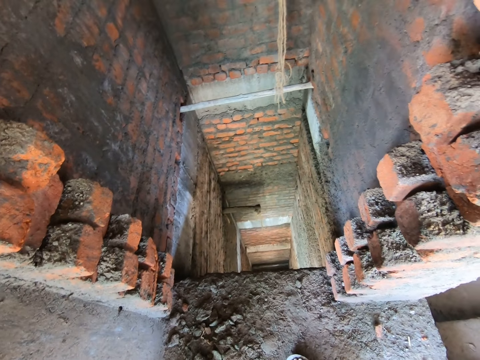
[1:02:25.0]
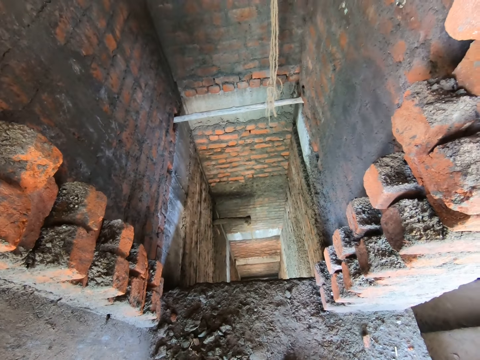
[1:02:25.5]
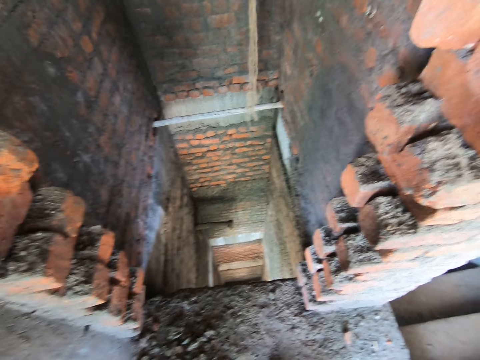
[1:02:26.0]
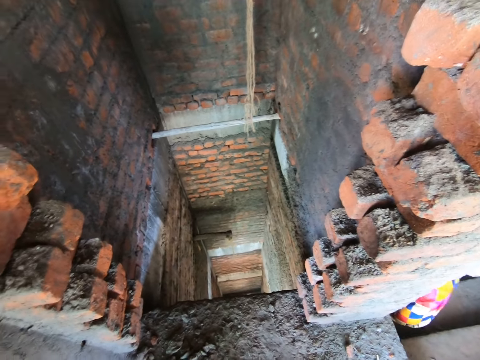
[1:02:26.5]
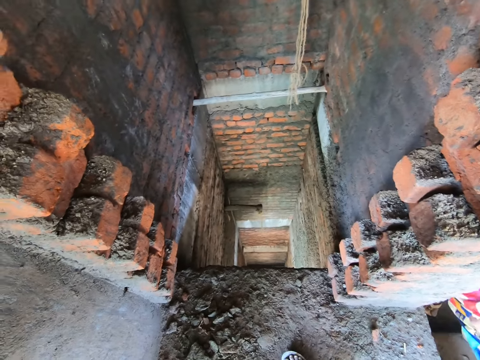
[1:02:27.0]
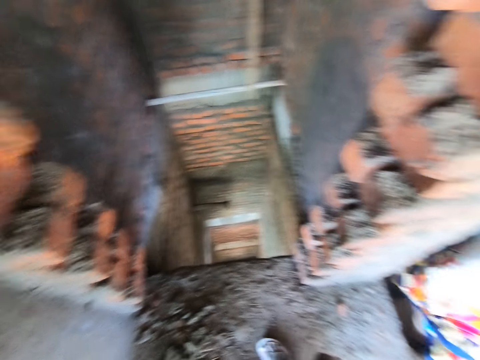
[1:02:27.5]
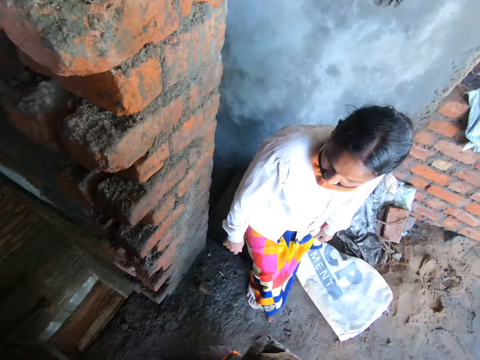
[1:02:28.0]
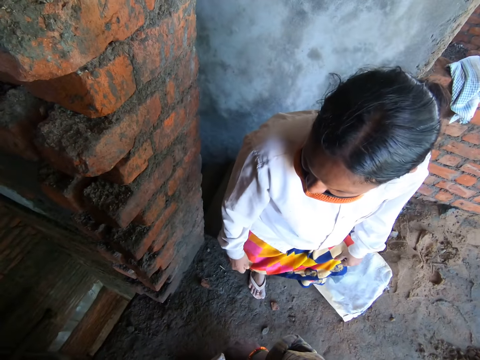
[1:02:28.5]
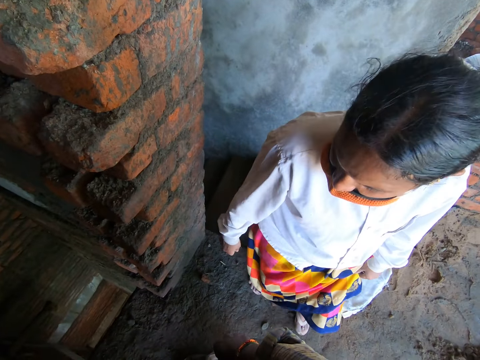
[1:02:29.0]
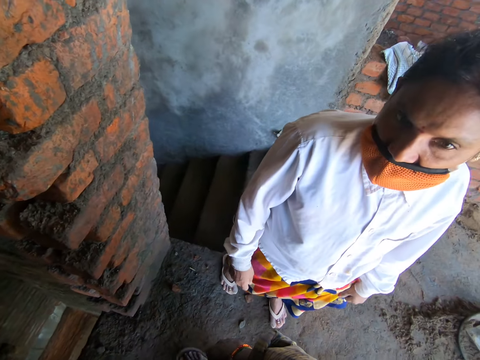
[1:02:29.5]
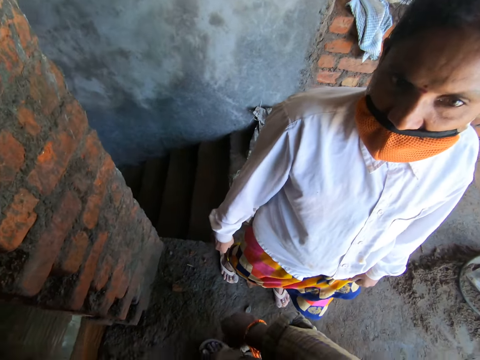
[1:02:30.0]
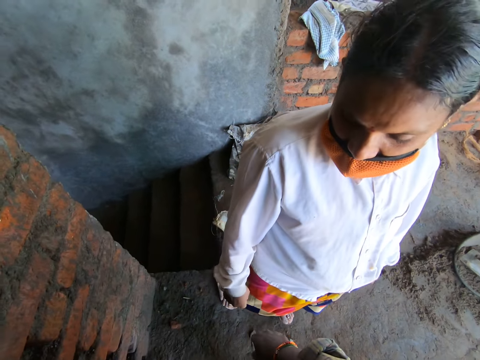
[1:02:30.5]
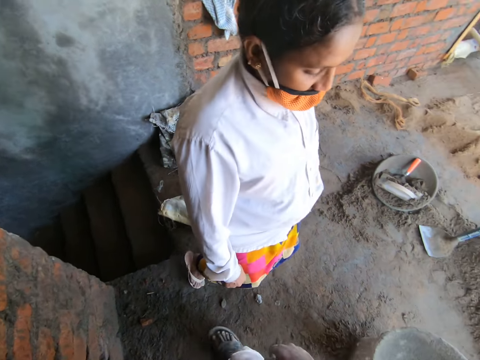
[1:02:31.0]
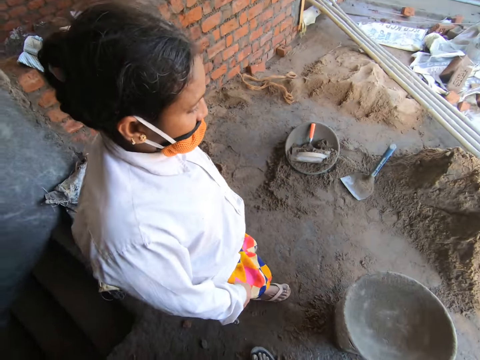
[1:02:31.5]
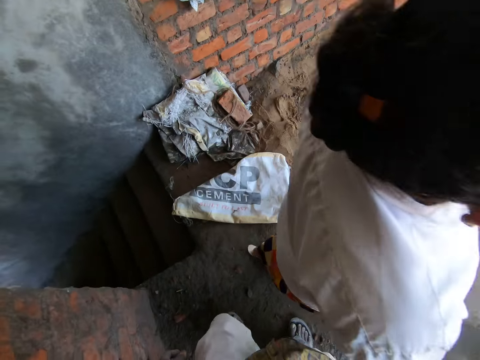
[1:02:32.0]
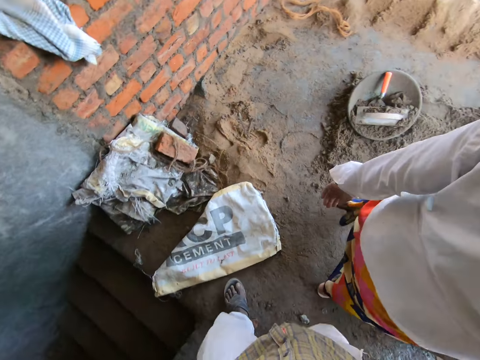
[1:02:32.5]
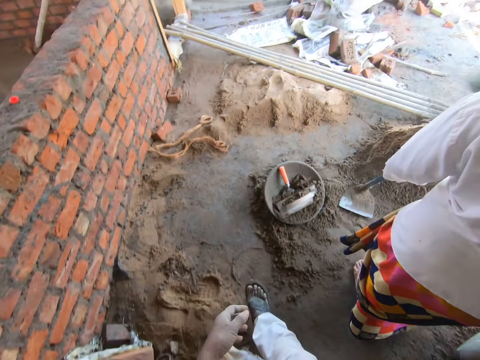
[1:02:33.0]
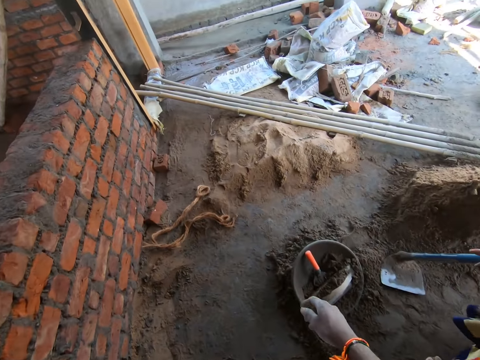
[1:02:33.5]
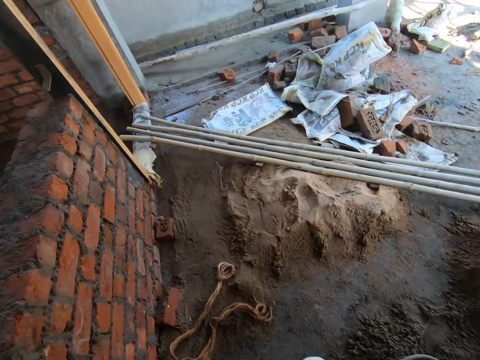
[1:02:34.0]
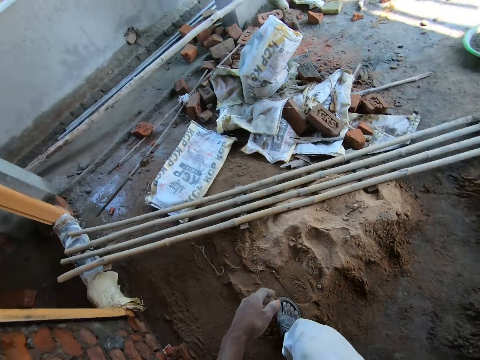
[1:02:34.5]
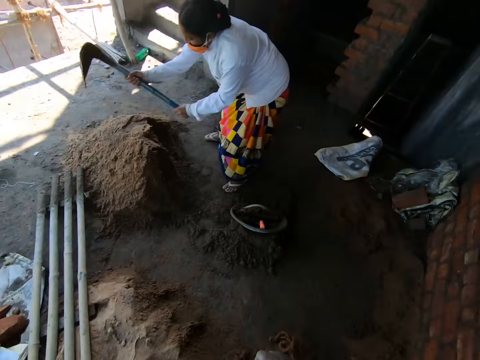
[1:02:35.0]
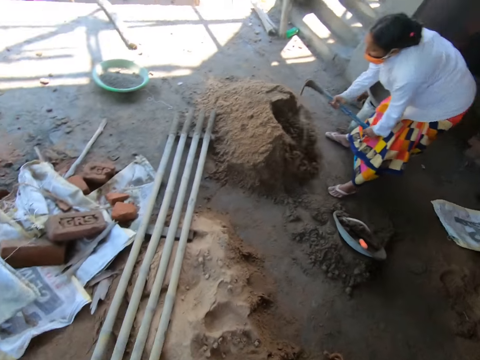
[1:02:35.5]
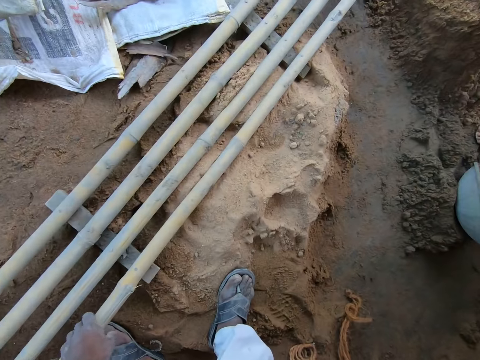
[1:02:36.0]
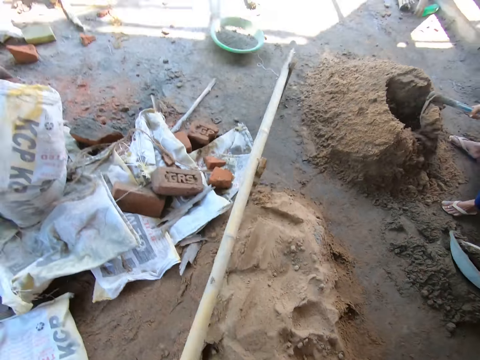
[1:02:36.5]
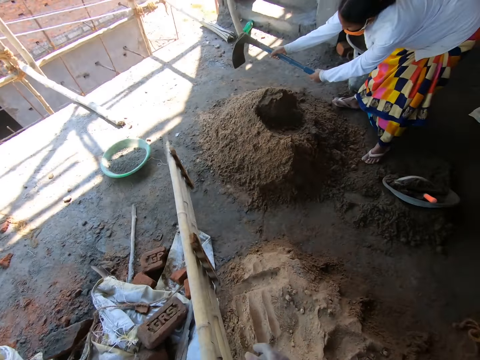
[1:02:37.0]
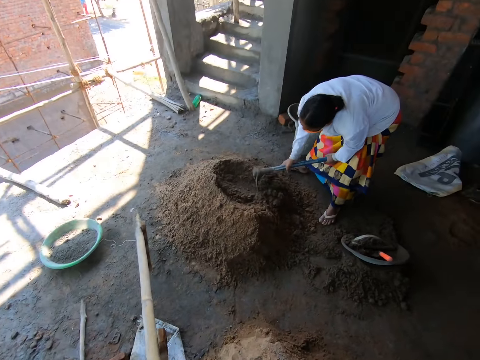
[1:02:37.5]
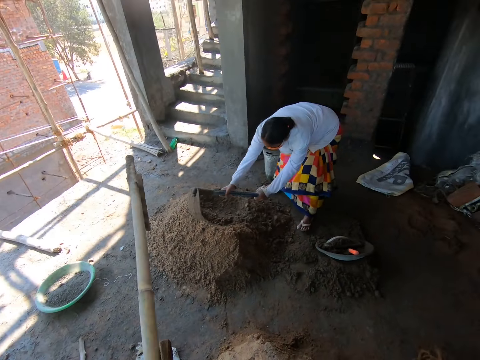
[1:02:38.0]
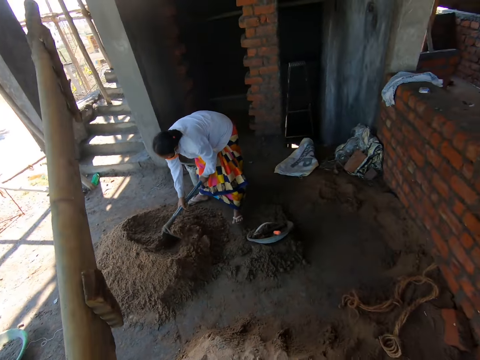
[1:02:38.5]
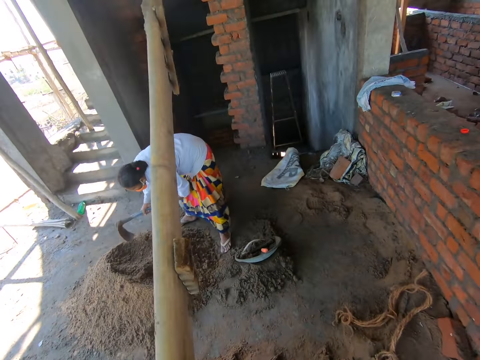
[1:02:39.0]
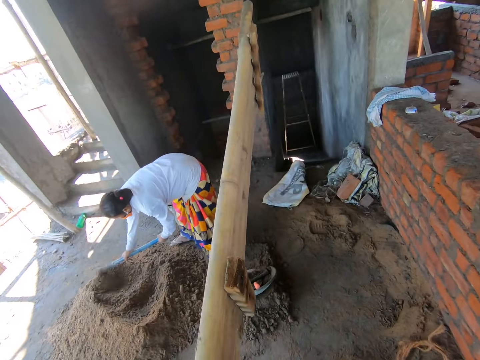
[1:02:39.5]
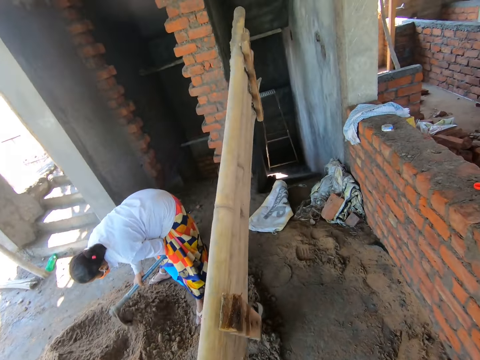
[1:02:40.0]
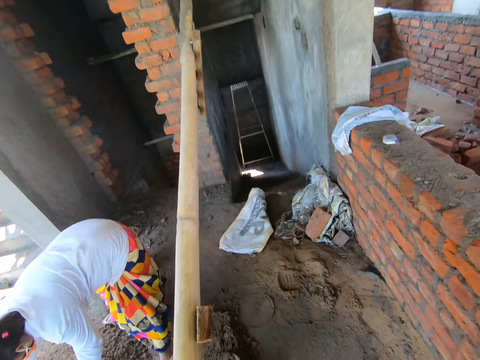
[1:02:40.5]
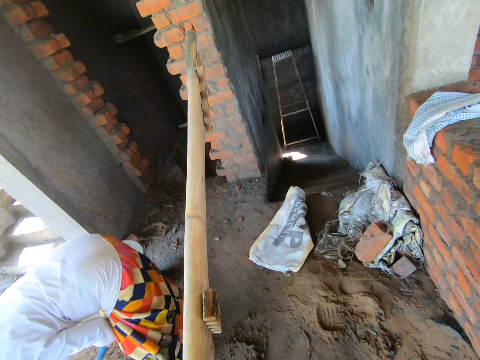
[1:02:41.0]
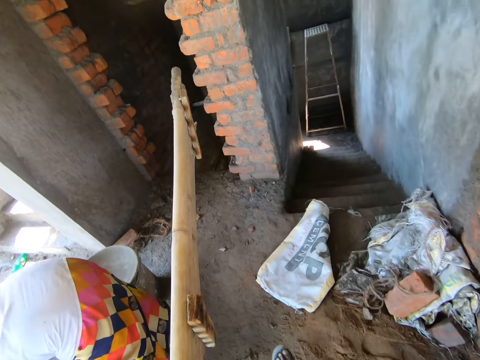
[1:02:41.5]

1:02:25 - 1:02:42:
The camera wearer looks at the wall. He interacts with a woman. He walks across the corridor. The woman packs sand from a heap of sand with a hoe in her hands. The camera wearer grabs a bamboo support from the floor with his left hand. He lifts the bamboo support from the floor with both hands. He looks around. The woman digs on the soil with the hoe. The woman interacts with the camera wearer. The camera wearer walks across the corridor.

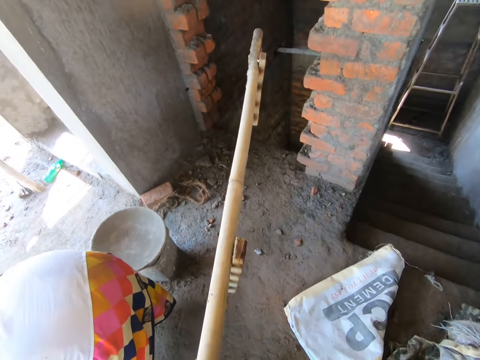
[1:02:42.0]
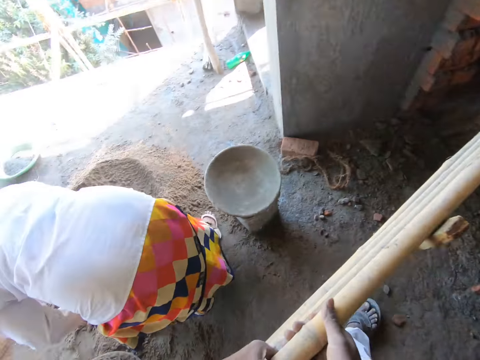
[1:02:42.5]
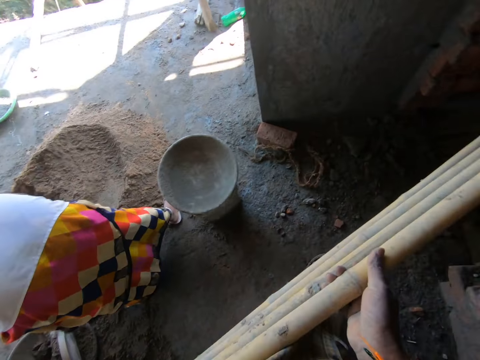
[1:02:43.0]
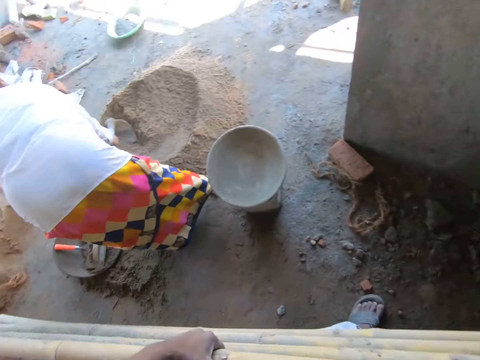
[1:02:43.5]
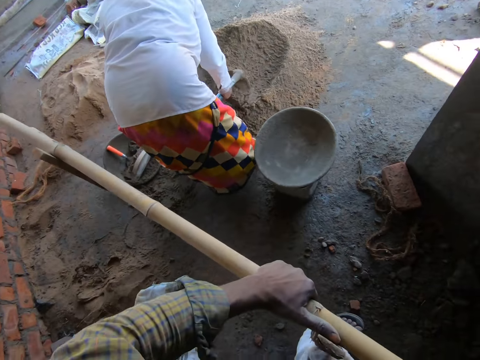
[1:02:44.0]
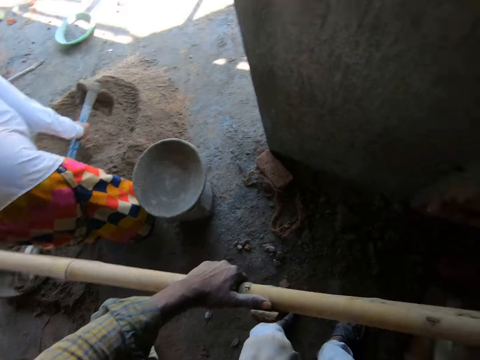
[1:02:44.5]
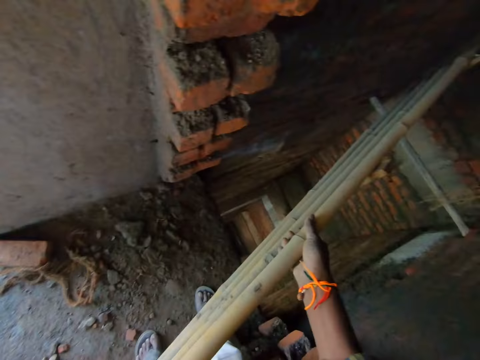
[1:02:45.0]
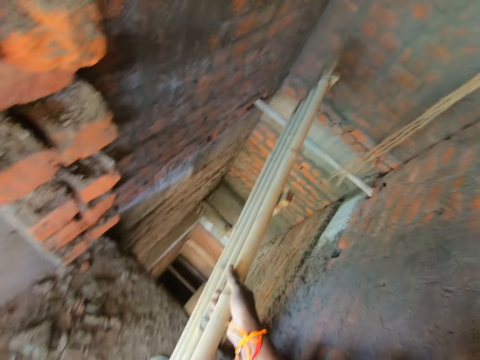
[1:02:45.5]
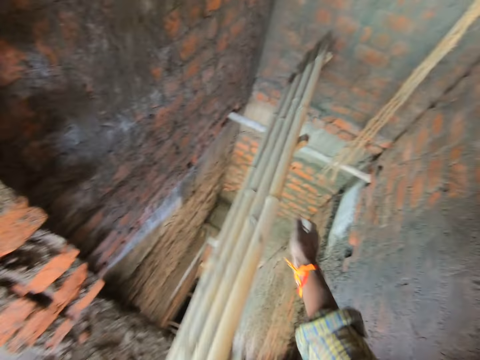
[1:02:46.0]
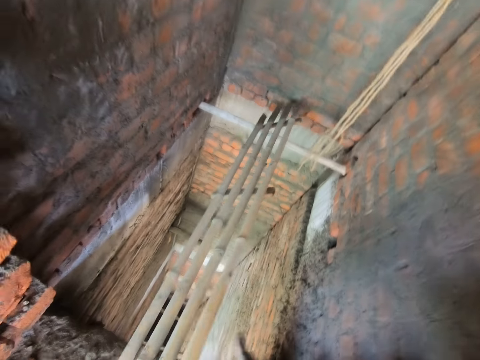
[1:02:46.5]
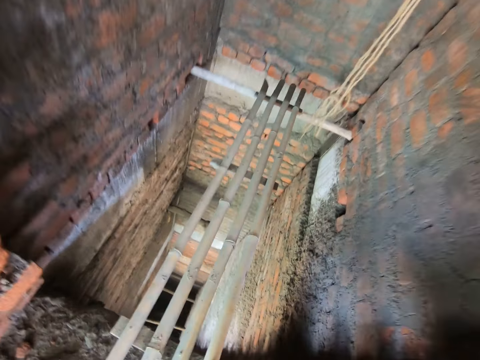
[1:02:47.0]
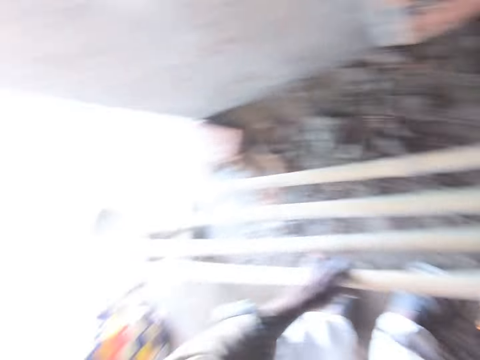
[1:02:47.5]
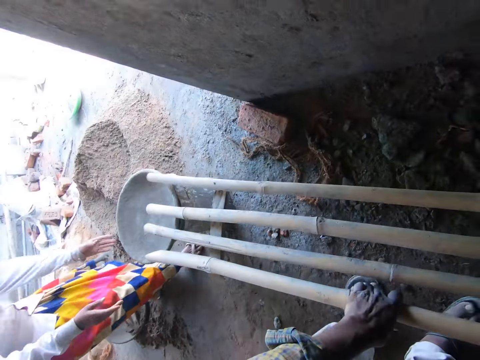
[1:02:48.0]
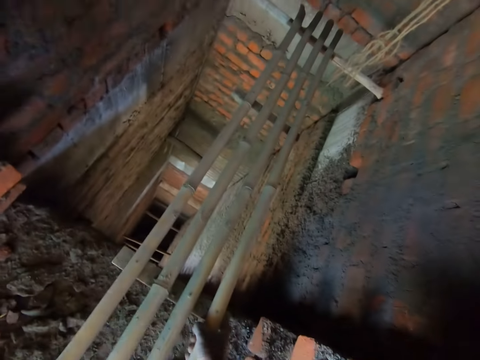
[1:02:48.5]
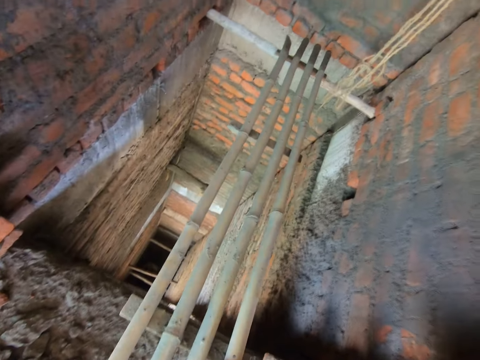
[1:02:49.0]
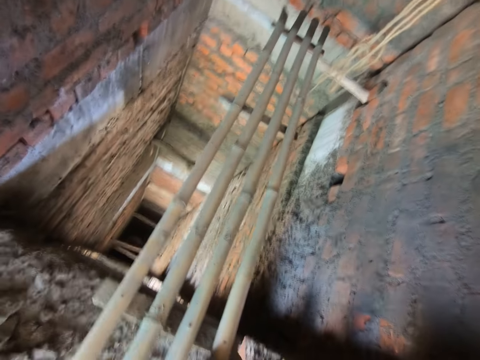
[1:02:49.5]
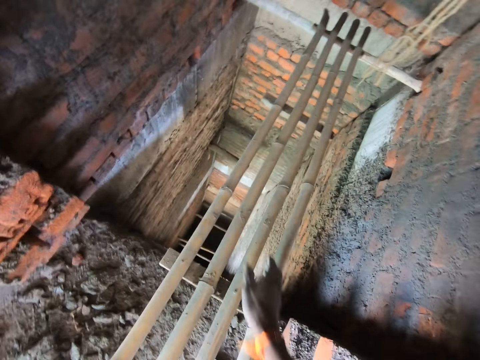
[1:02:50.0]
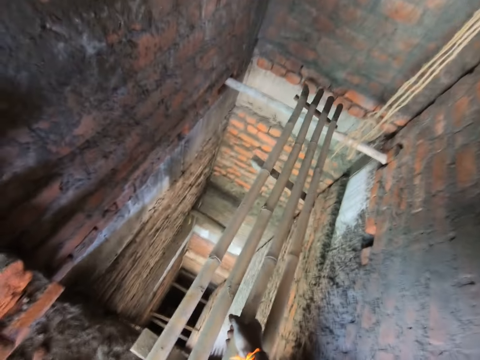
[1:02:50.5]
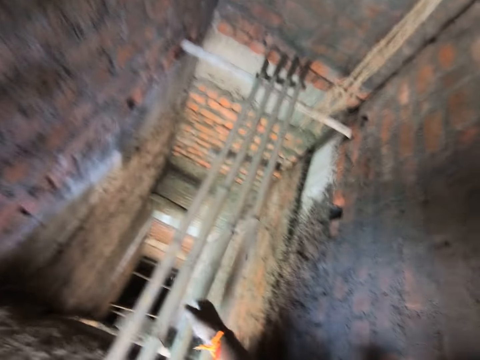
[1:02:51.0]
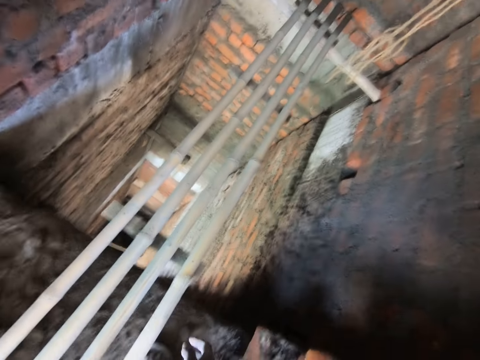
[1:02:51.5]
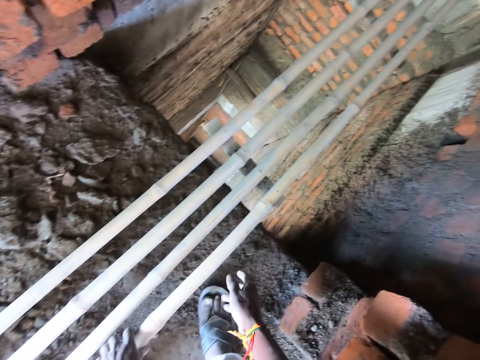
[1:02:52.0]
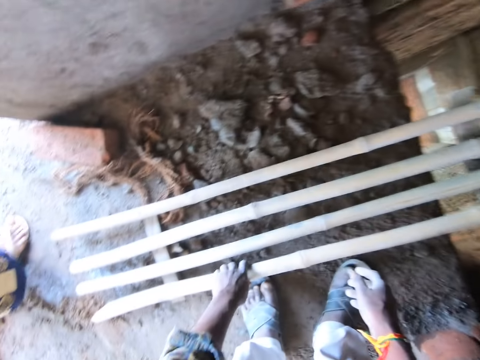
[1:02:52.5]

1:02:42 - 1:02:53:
The camera wearer throws the bamboo support on a bamboo stick column with both hands. They adjust the bamboo support with both hands.
